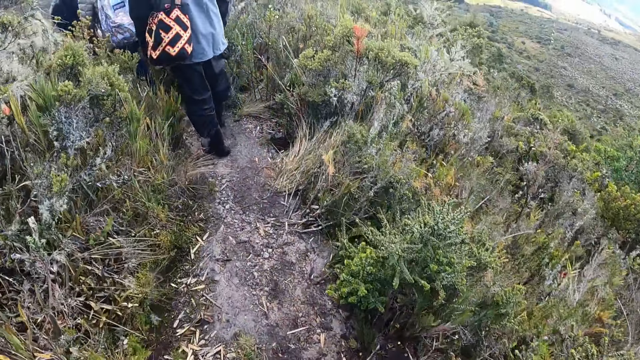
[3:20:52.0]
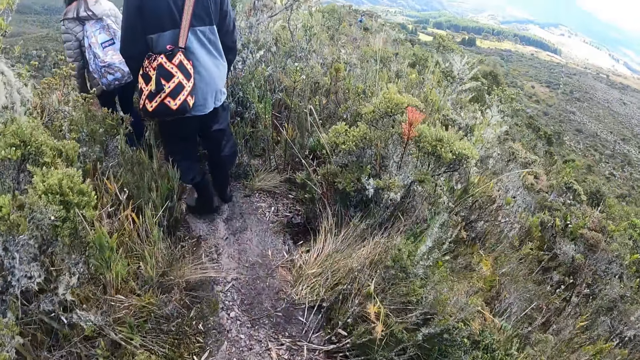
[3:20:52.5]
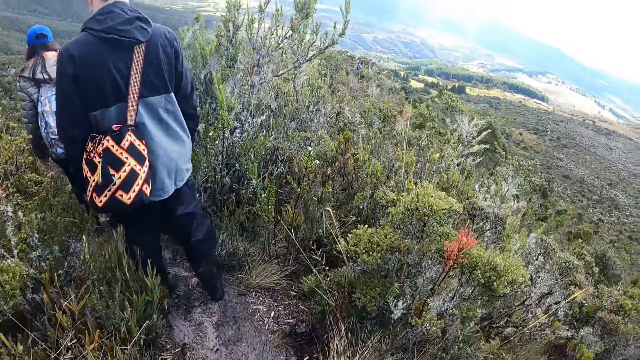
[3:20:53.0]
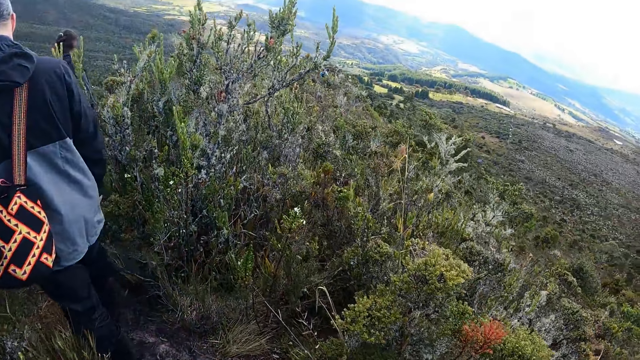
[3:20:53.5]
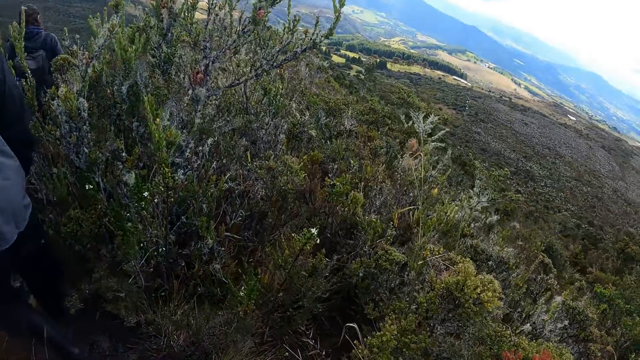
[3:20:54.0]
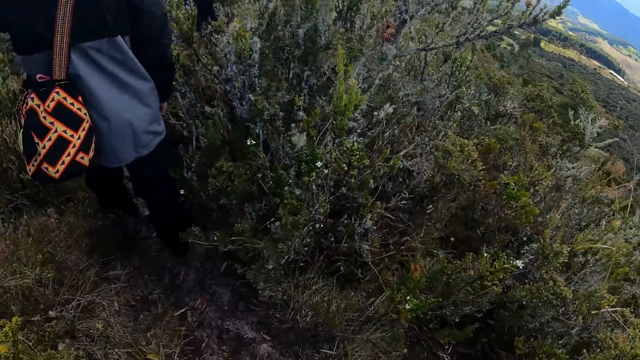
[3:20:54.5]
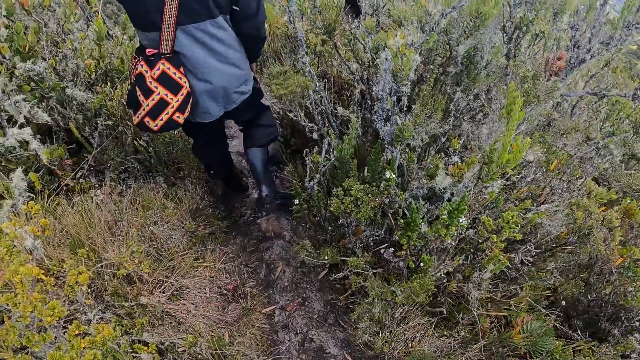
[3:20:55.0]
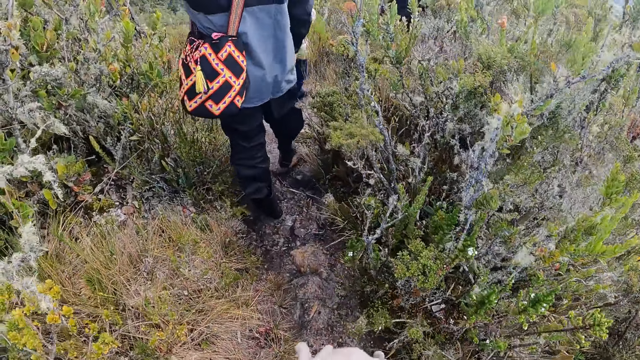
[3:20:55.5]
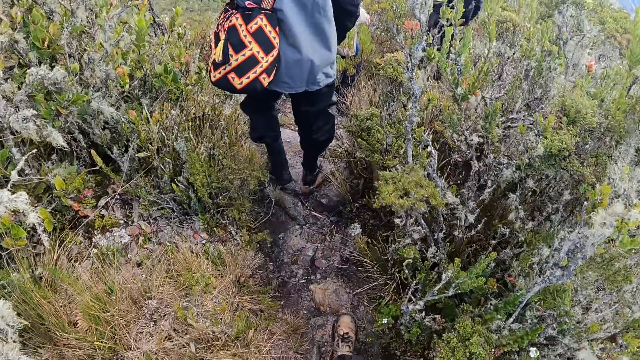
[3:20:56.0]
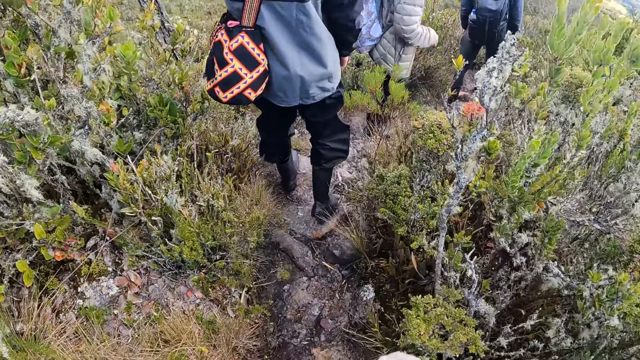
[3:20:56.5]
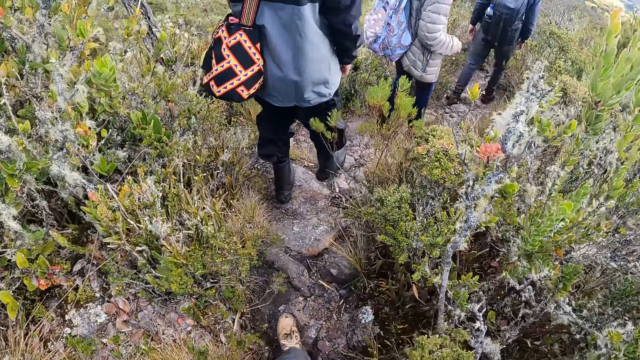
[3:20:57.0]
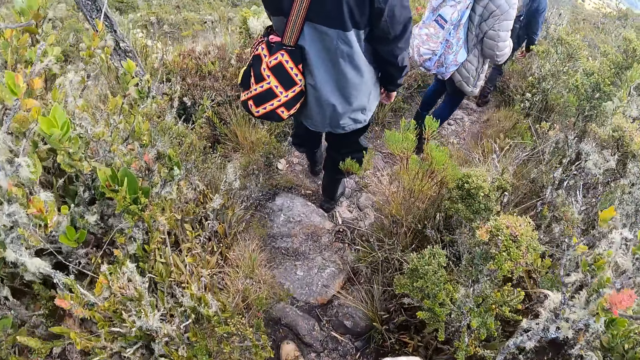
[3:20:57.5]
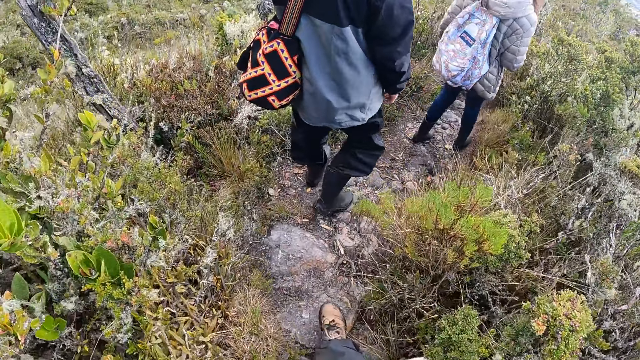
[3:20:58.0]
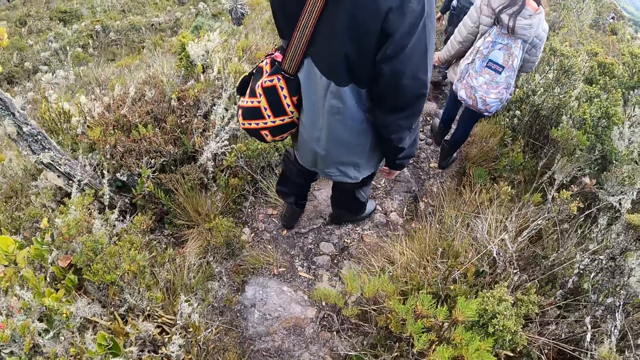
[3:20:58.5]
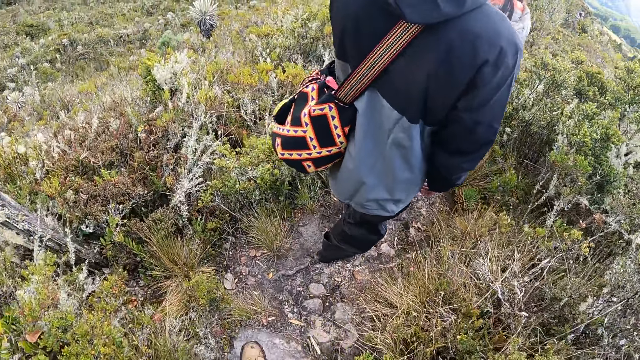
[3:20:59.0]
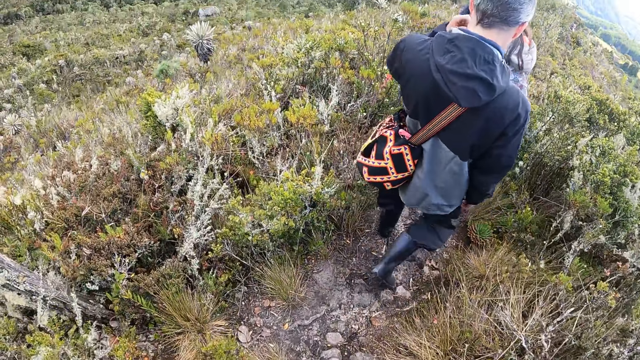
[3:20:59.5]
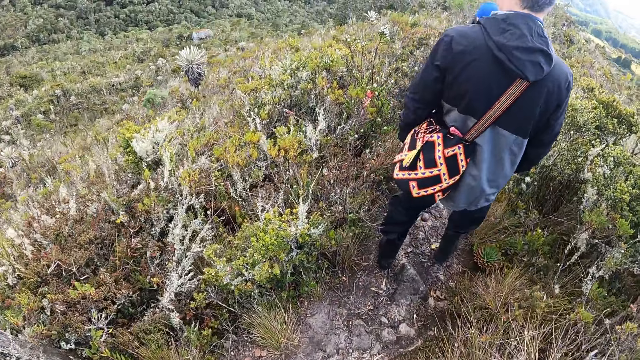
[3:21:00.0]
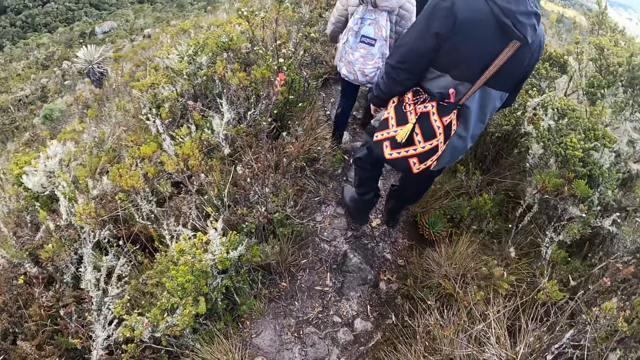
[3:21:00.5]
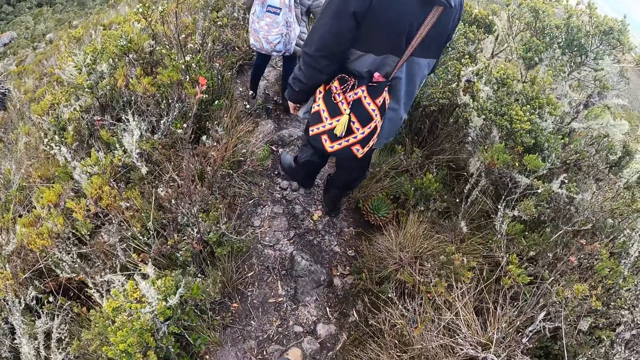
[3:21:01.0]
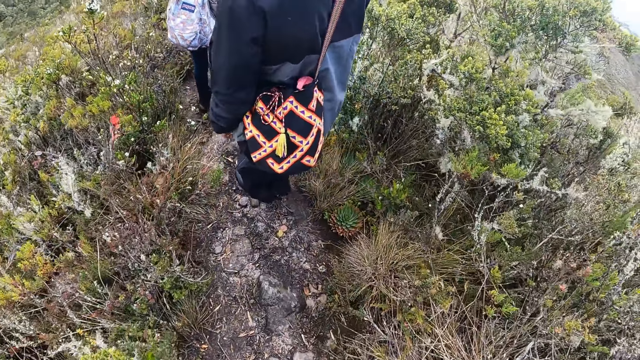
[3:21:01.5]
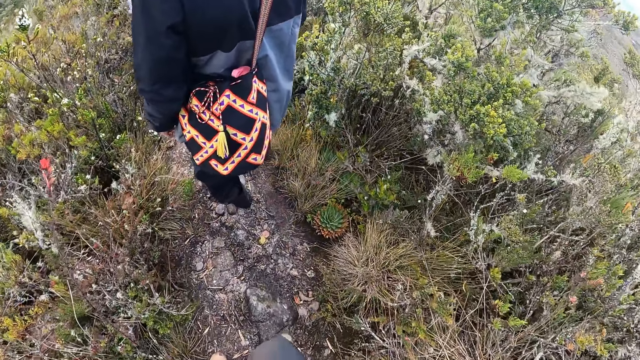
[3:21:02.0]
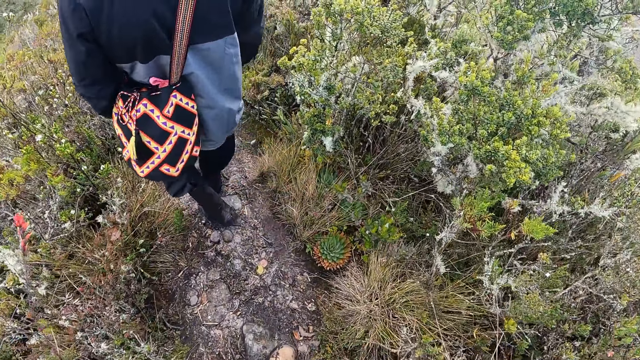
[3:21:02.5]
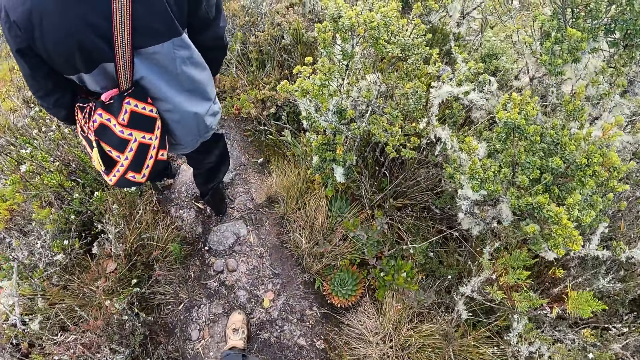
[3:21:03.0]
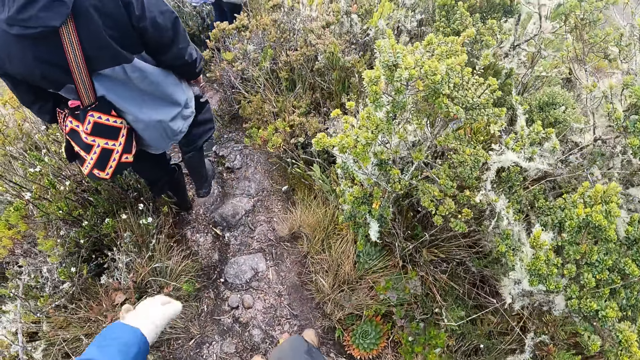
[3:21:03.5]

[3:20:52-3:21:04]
The camera wearer walks and looks around. A woman walks. The camera wearer walks. A man walks.

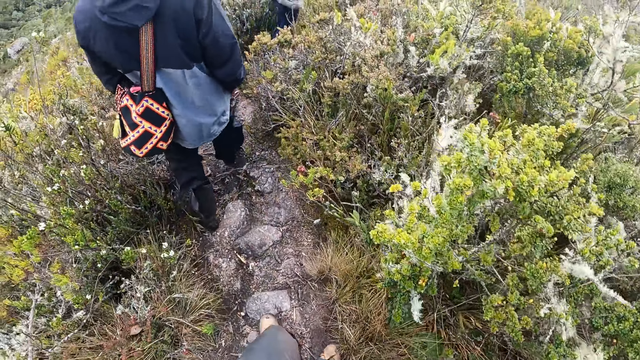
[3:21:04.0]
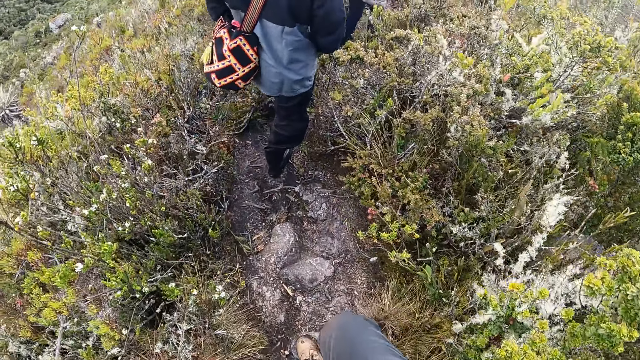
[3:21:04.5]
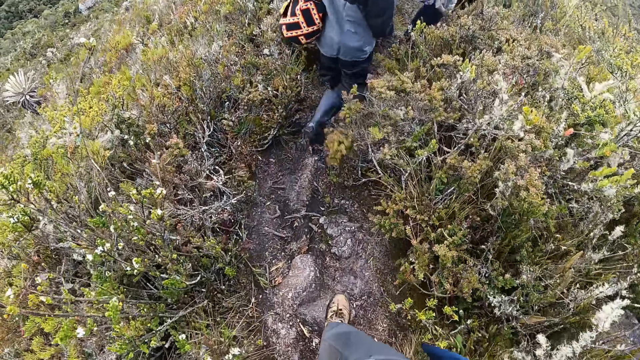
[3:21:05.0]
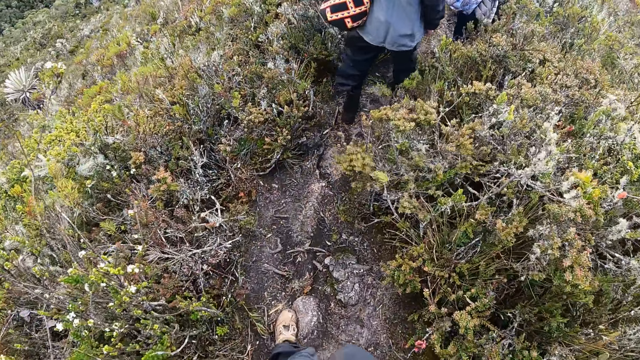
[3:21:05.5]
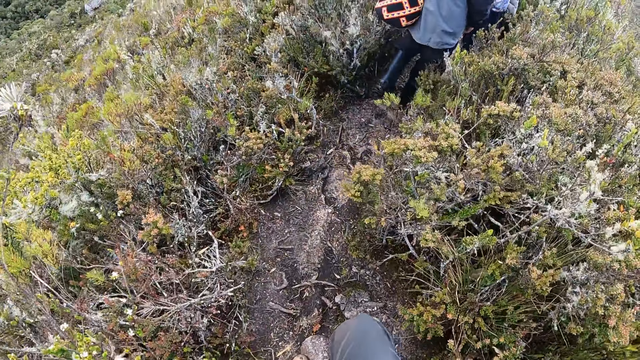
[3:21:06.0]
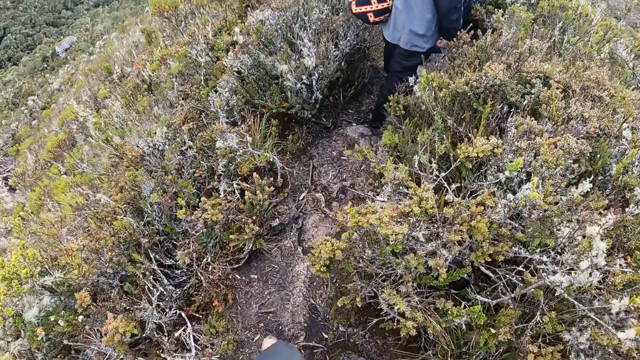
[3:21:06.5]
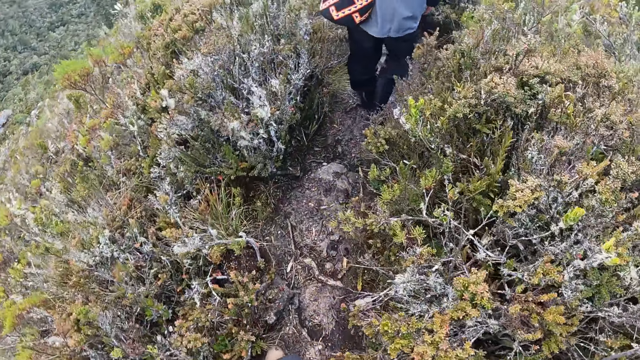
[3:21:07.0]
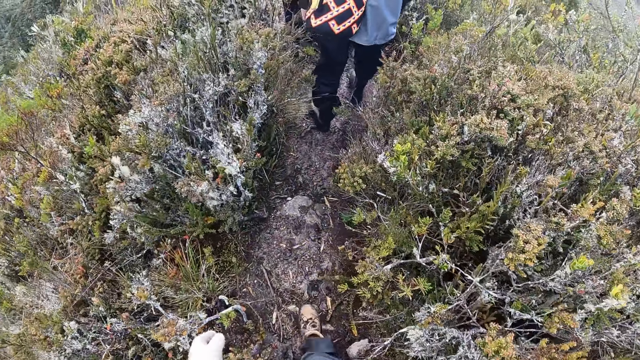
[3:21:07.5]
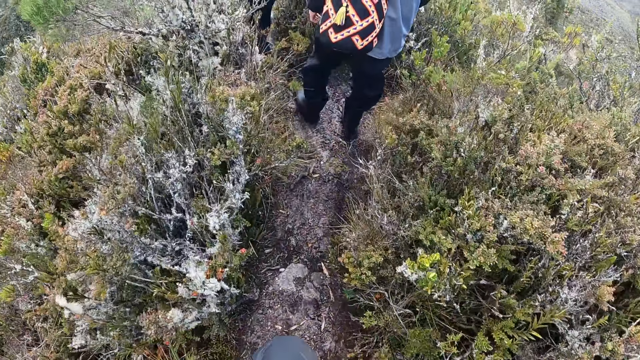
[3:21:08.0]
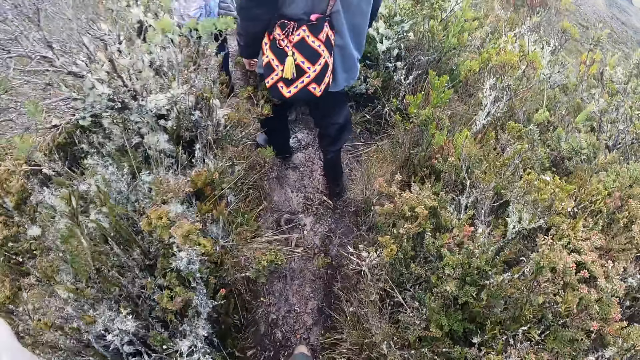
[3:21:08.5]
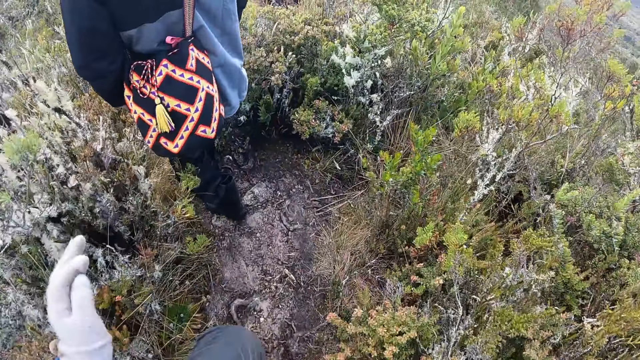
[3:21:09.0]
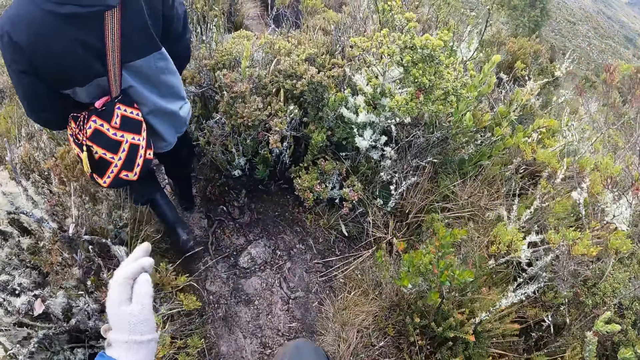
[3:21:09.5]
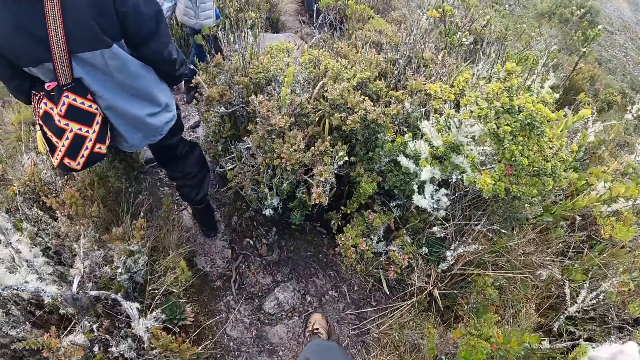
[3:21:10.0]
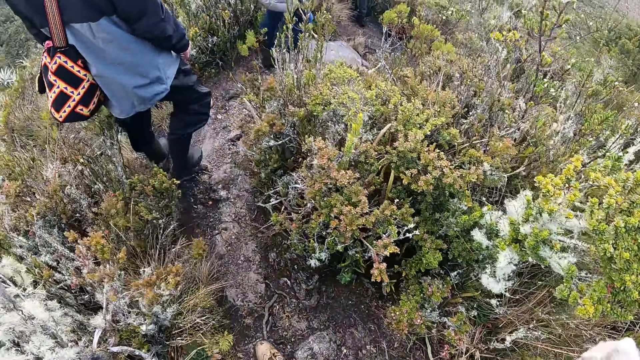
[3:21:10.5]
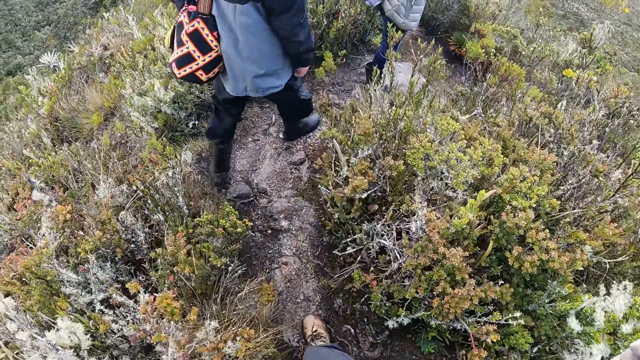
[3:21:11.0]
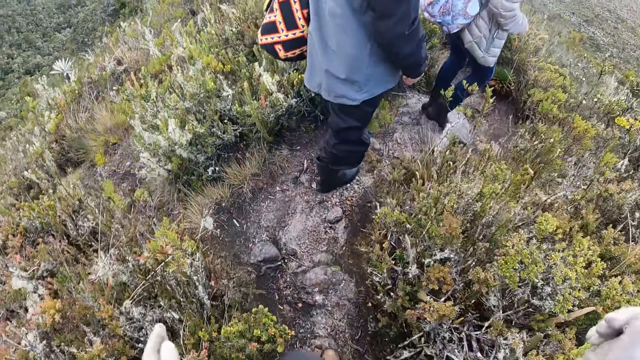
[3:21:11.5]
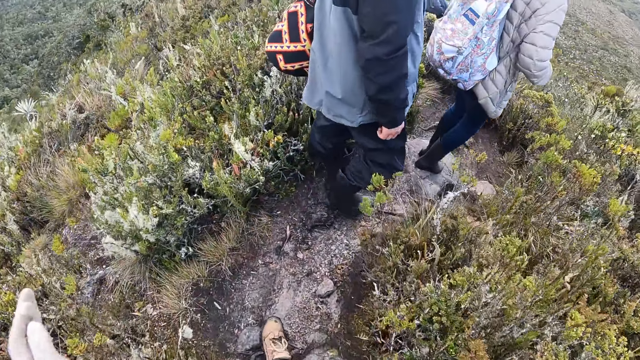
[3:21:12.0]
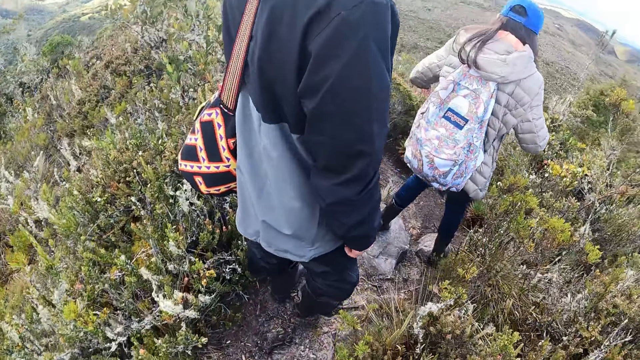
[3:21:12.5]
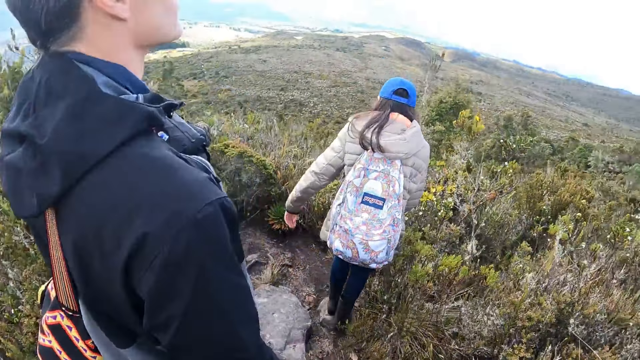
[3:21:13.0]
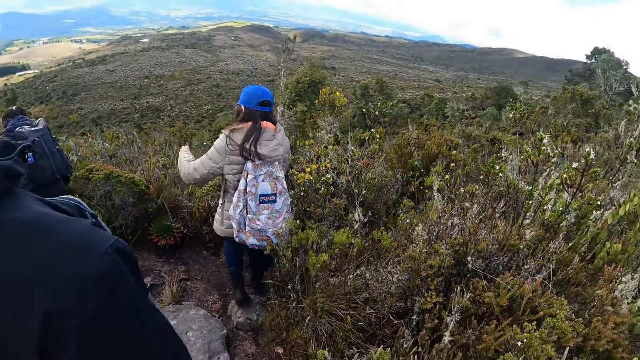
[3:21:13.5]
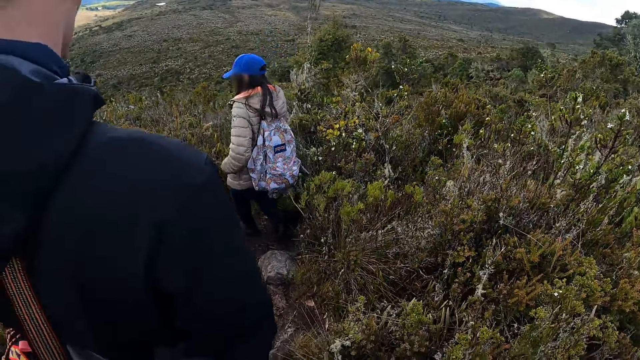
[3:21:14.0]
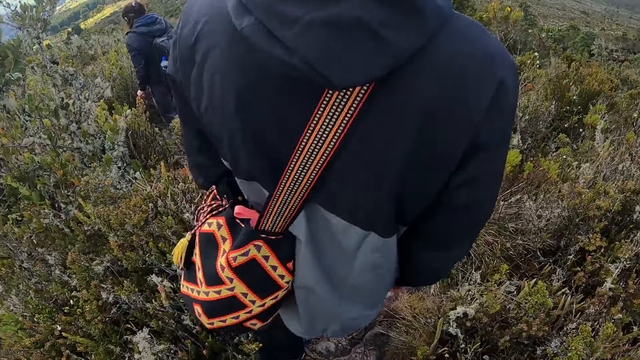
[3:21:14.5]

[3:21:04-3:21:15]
The camera wearer walks. The man walks. The camera wearer lifts the hand up. They look around. The man looks around. The woman walks.
